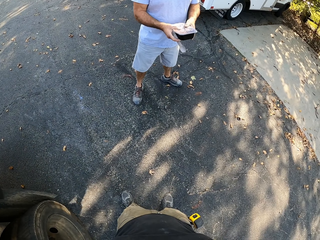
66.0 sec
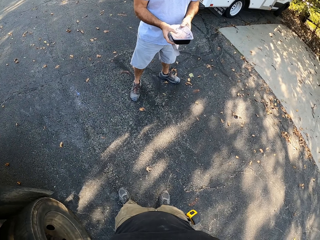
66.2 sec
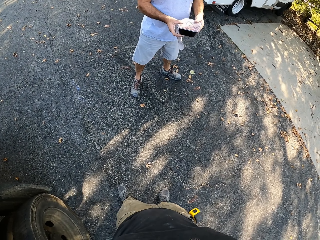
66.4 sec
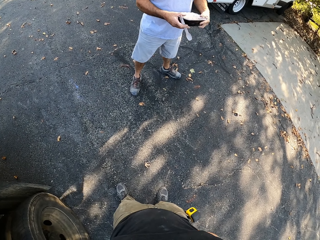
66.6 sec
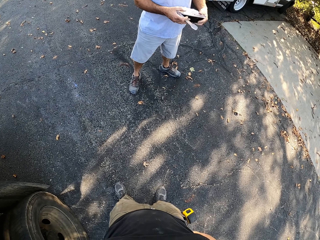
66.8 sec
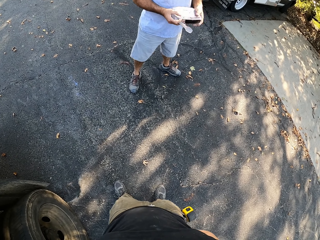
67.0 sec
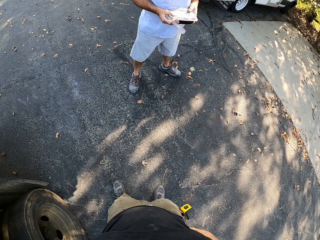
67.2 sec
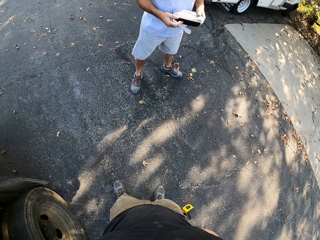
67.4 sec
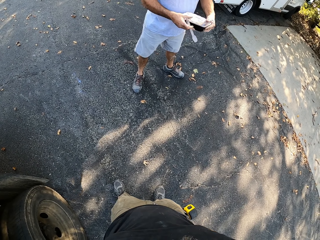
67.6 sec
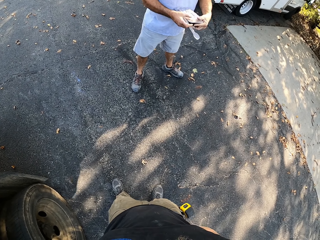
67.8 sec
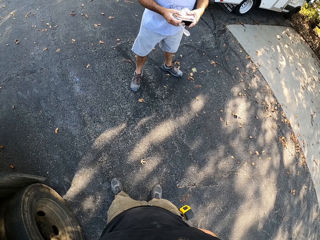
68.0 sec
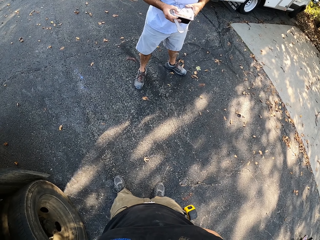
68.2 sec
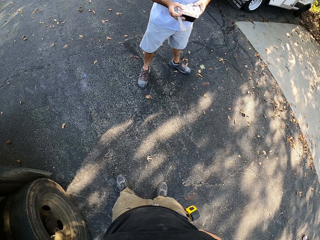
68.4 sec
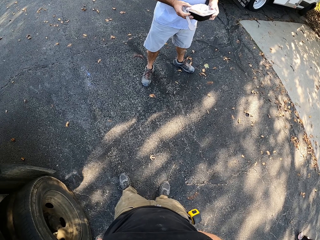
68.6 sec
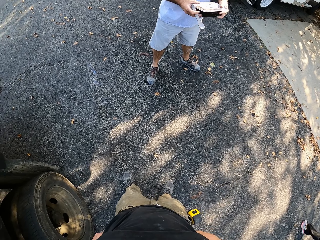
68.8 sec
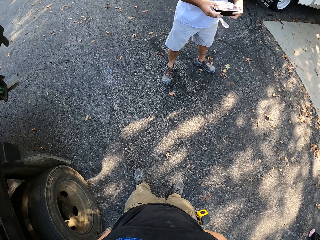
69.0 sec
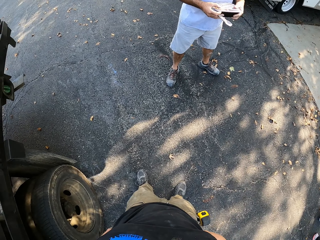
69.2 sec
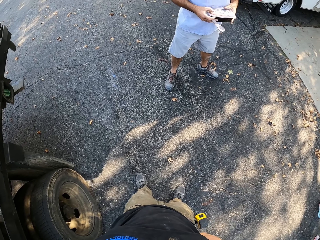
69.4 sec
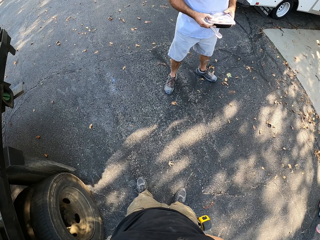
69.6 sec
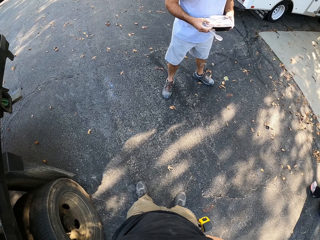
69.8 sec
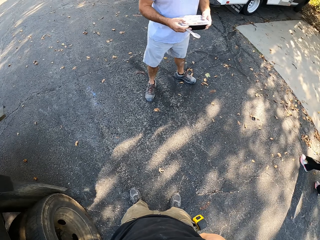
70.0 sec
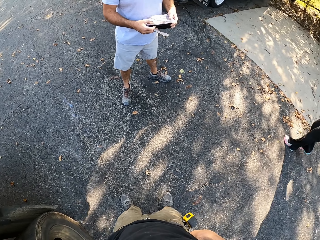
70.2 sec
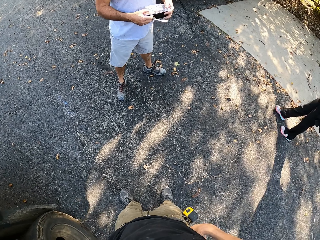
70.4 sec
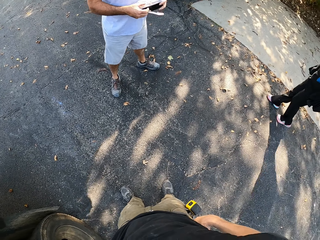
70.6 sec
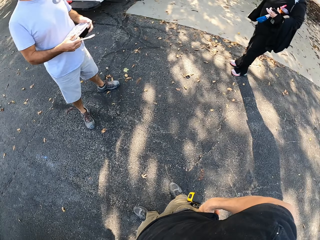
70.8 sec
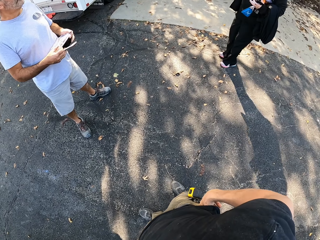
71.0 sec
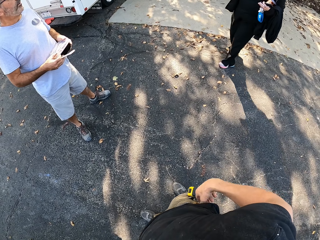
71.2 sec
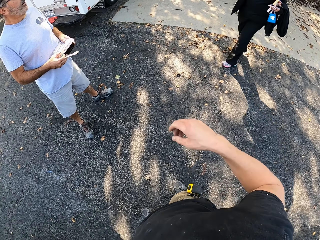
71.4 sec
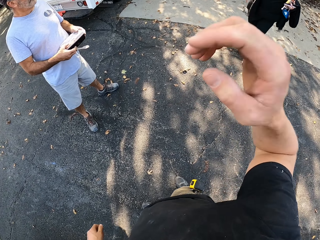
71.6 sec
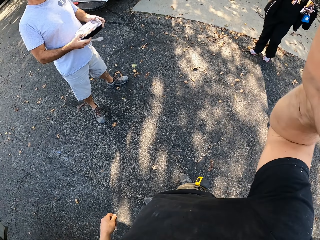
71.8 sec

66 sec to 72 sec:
The man rotates a plastic box on the hands. A person walks towards the man. The man stands facing the camera wearer.
